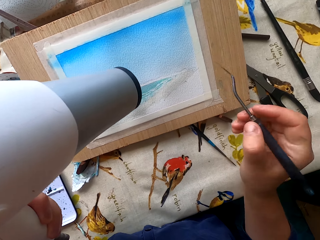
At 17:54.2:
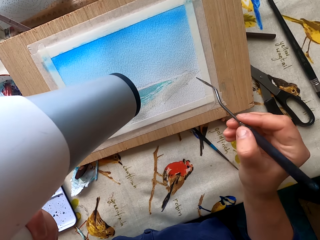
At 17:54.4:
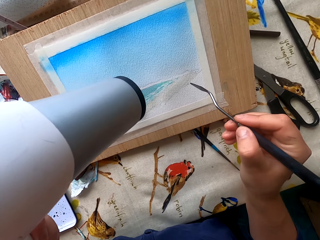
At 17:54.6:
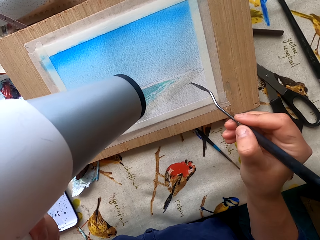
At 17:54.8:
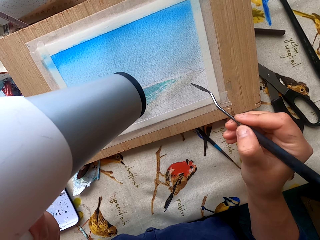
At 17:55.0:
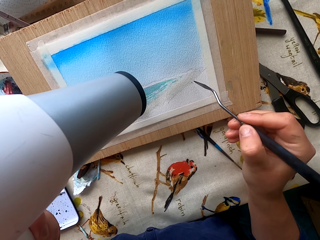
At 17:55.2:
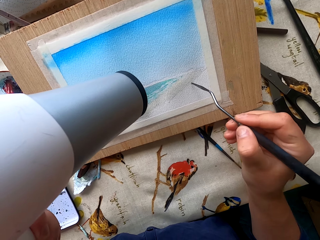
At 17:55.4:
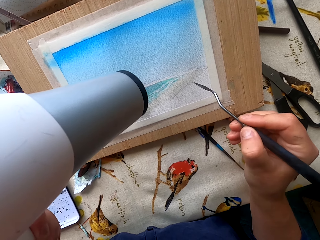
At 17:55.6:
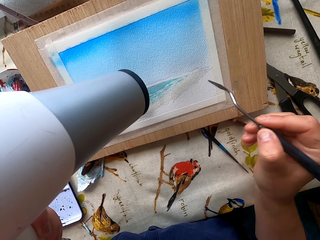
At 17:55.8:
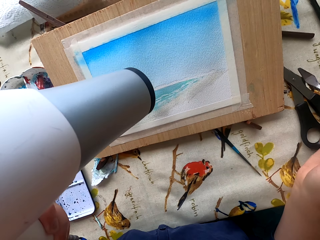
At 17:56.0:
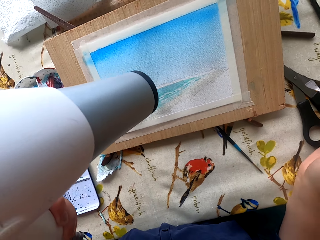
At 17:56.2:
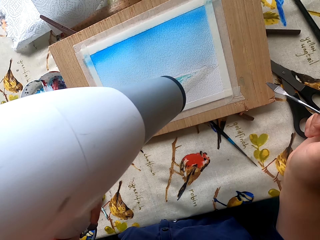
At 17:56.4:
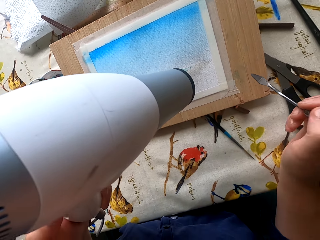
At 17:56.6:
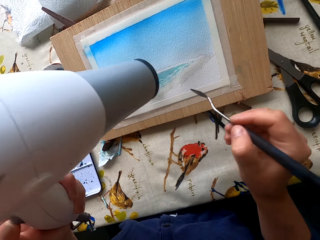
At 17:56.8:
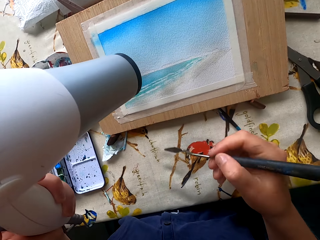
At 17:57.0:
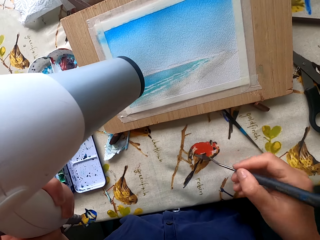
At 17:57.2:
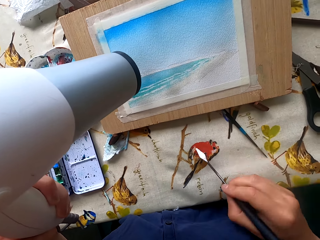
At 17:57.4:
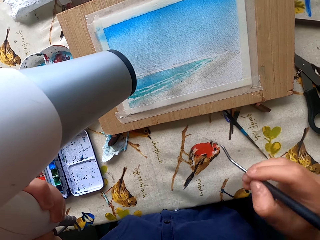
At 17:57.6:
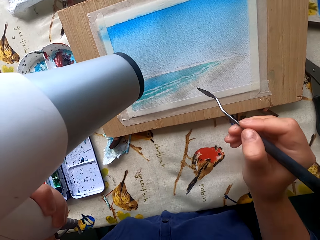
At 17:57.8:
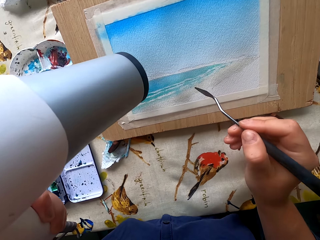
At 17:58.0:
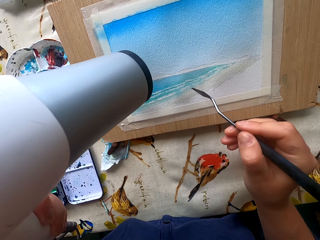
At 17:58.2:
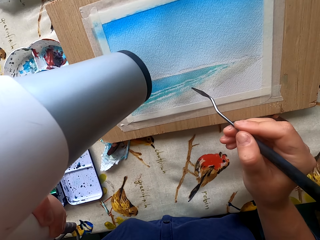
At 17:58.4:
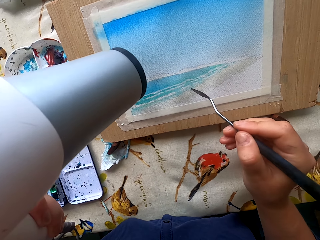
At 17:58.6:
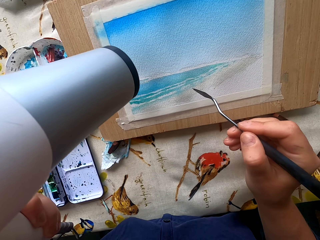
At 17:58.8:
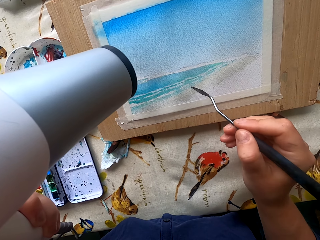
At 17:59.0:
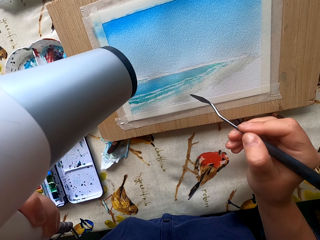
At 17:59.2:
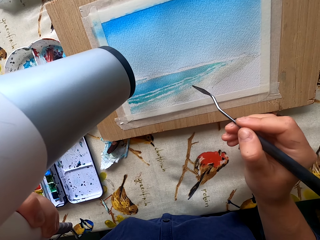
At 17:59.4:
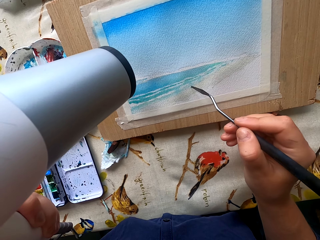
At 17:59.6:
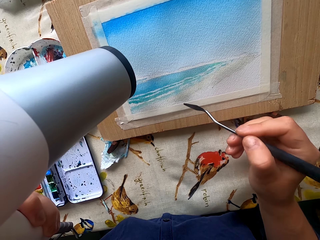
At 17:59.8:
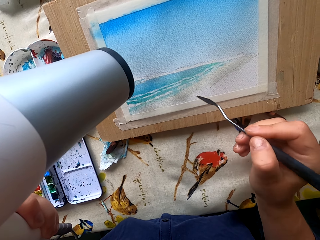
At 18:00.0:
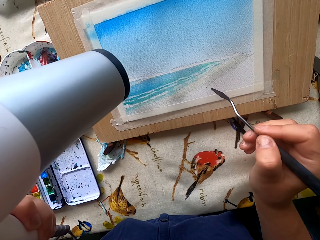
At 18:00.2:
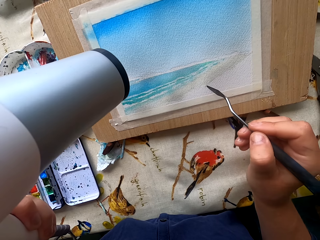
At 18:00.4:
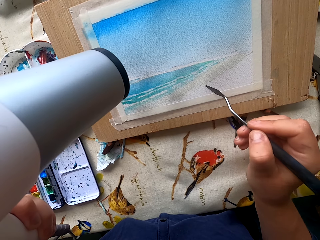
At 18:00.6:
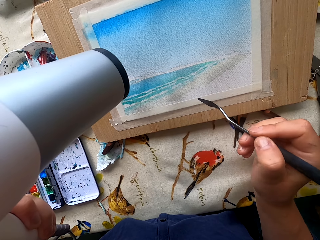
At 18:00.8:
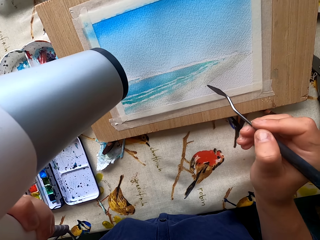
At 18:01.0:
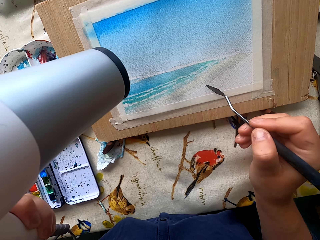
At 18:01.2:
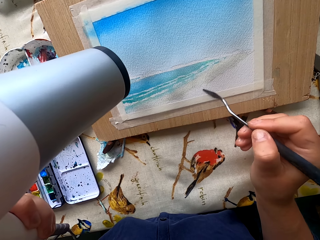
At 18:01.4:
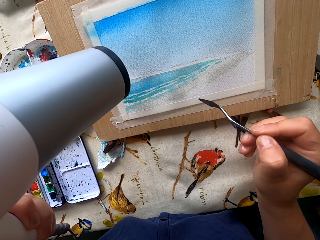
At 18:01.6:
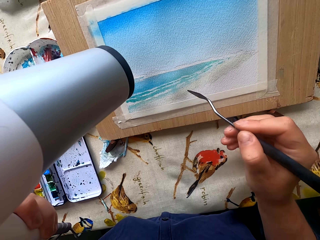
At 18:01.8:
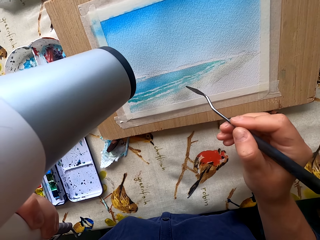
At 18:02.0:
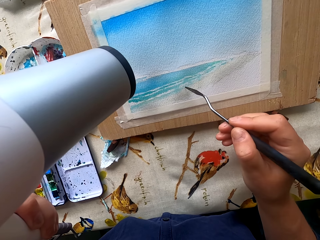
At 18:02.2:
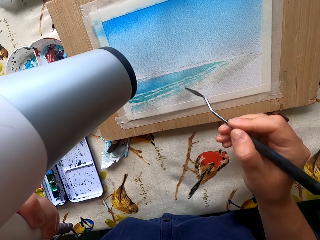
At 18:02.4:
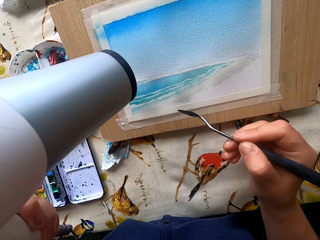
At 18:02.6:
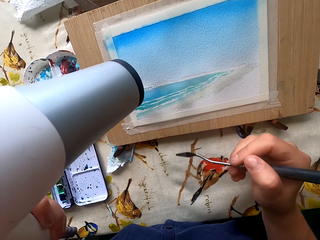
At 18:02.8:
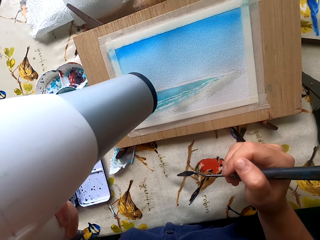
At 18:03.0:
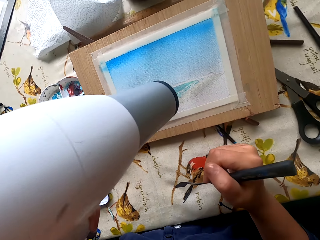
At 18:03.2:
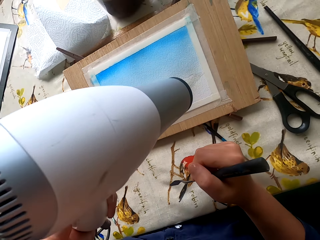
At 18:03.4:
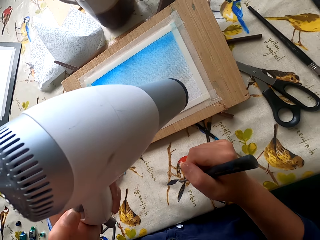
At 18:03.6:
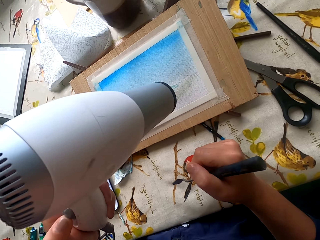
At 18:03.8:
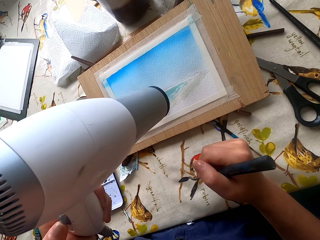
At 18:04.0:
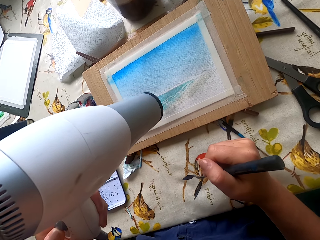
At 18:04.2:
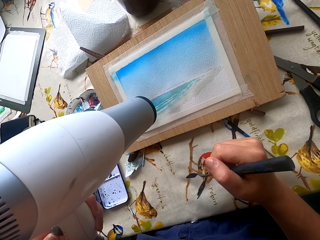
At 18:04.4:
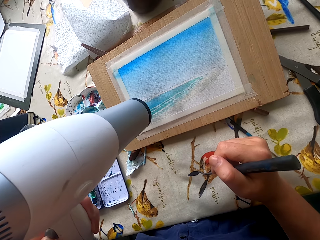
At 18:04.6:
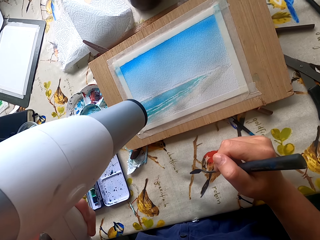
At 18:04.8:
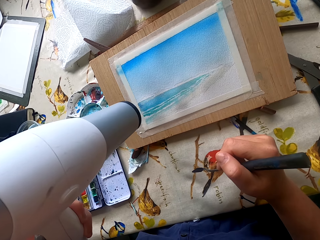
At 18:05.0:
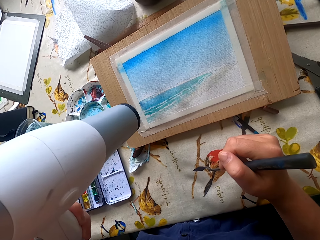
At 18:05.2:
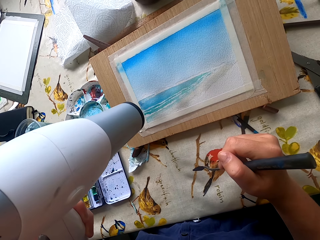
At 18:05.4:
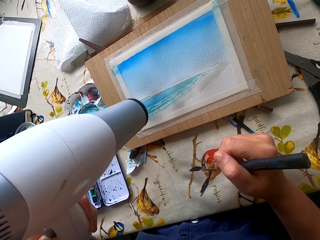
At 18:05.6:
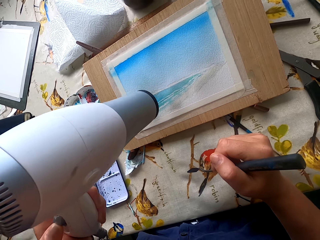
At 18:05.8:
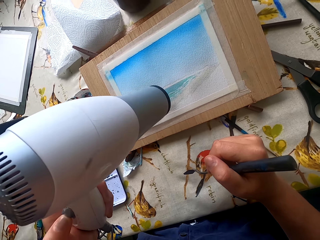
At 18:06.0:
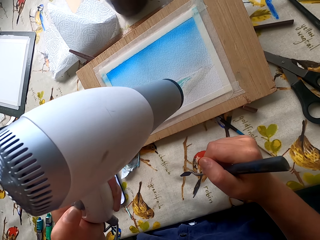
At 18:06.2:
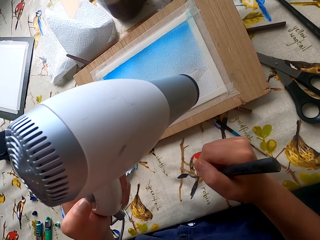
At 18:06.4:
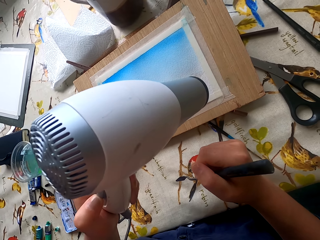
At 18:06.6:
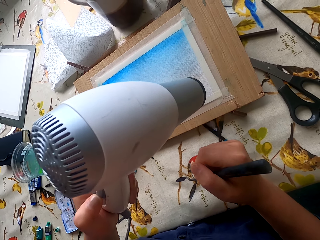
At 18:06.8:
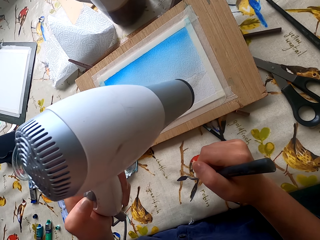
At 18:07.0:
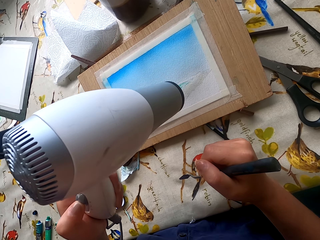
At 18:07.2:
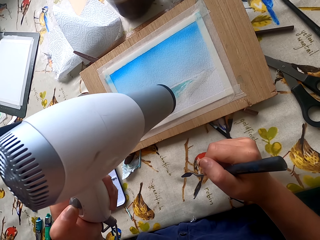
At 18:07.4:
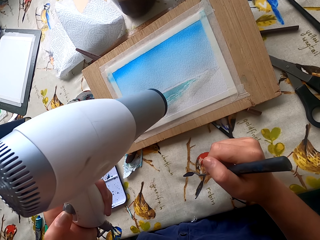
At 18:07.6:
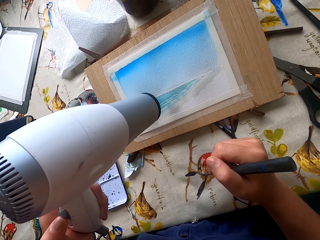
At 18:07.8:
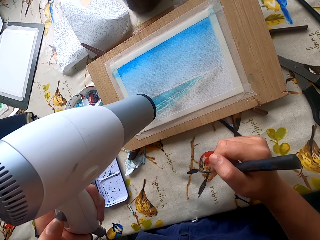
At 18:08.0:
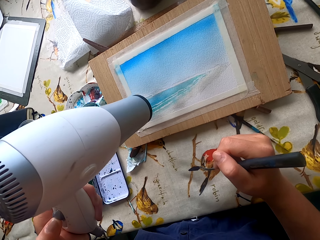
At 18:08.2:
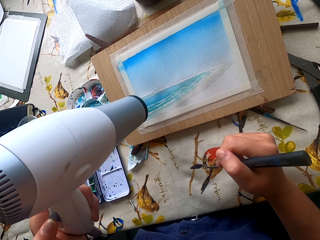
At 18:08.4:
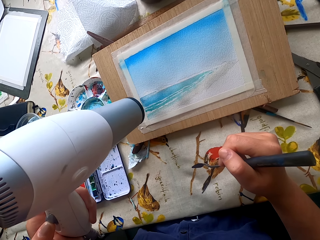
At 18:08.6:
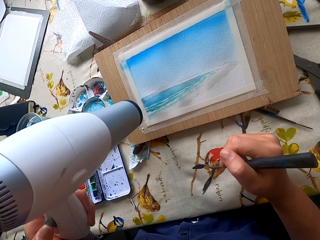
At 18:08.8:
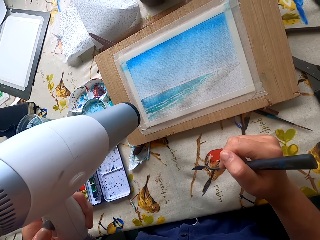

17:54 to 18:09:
The camera wearer places the paintbrush on the table. They paint the drawing paper. They dry the painting. They paint the drawing paper. They scrape the painting. They dry the painting.

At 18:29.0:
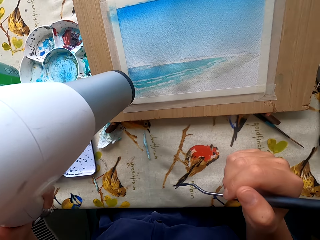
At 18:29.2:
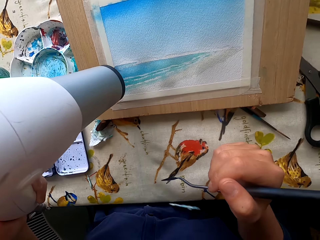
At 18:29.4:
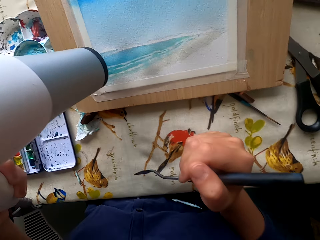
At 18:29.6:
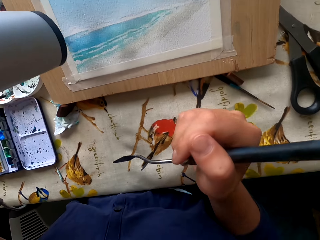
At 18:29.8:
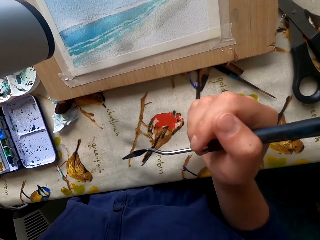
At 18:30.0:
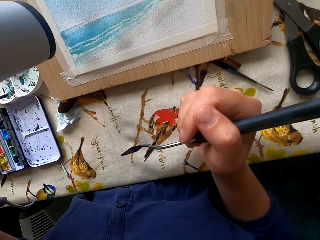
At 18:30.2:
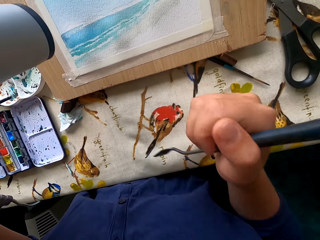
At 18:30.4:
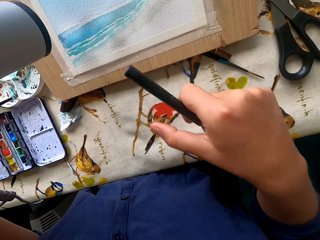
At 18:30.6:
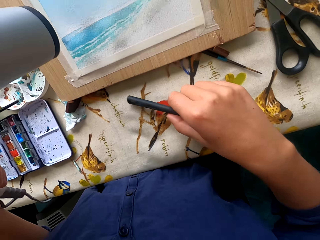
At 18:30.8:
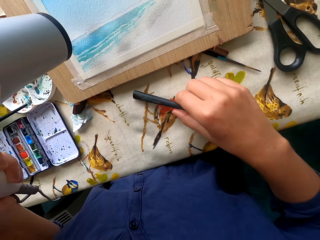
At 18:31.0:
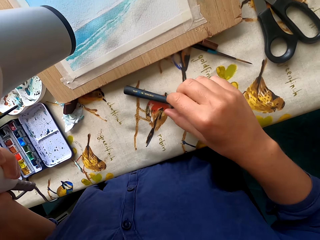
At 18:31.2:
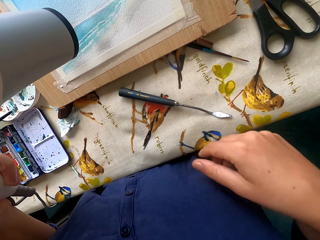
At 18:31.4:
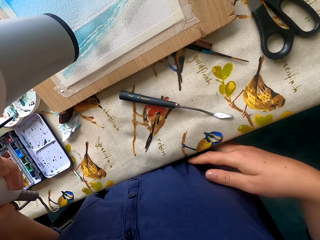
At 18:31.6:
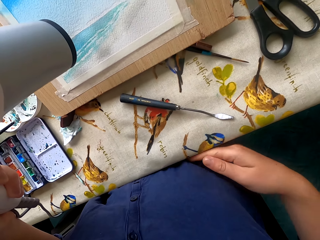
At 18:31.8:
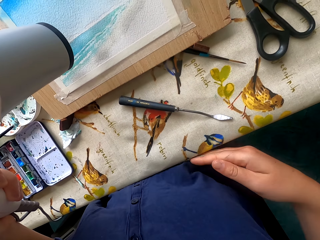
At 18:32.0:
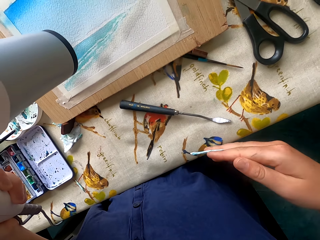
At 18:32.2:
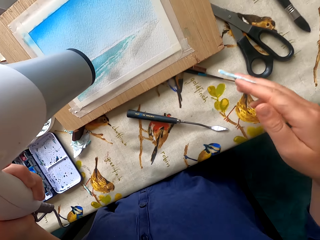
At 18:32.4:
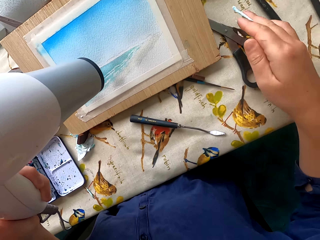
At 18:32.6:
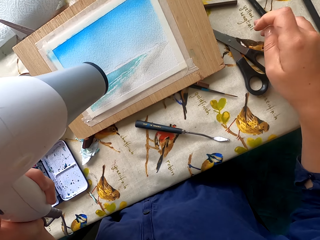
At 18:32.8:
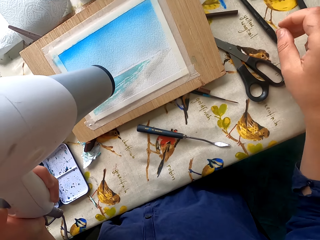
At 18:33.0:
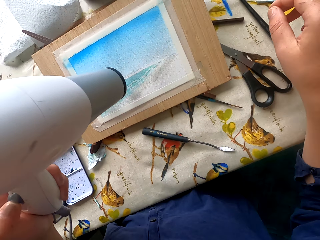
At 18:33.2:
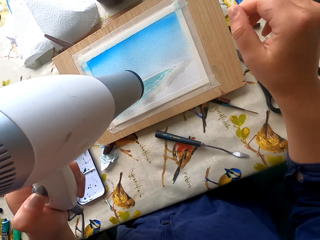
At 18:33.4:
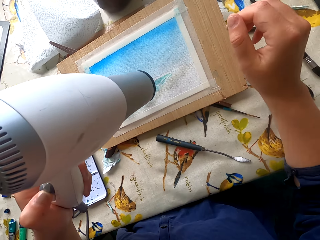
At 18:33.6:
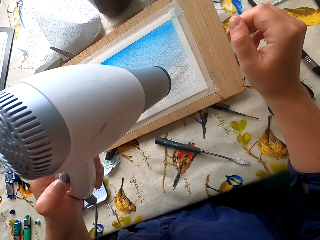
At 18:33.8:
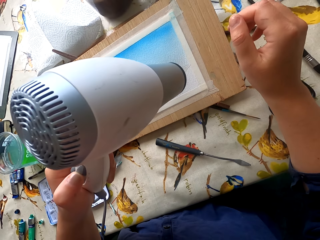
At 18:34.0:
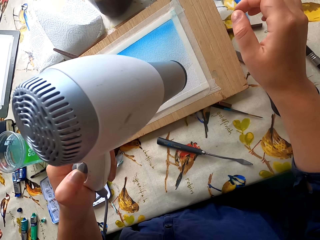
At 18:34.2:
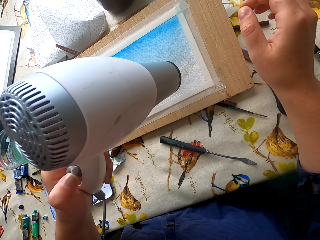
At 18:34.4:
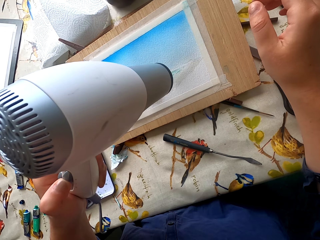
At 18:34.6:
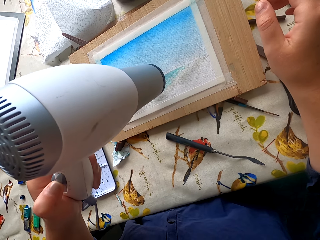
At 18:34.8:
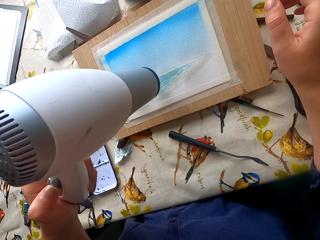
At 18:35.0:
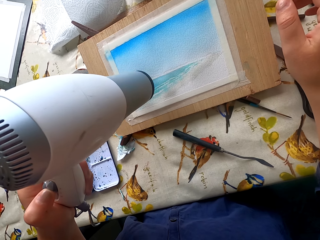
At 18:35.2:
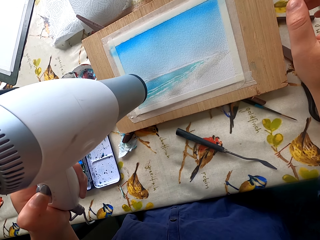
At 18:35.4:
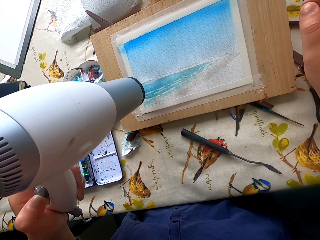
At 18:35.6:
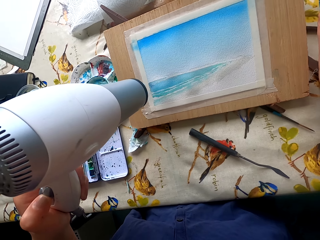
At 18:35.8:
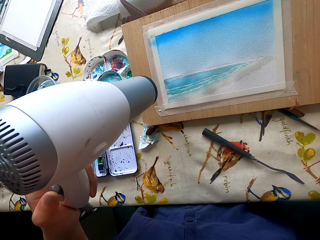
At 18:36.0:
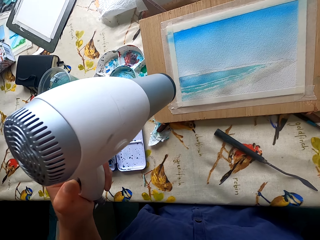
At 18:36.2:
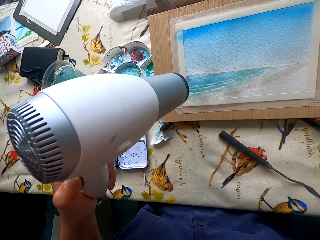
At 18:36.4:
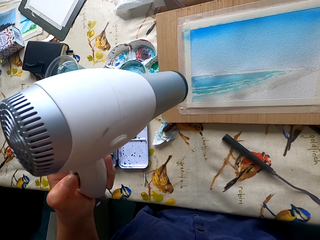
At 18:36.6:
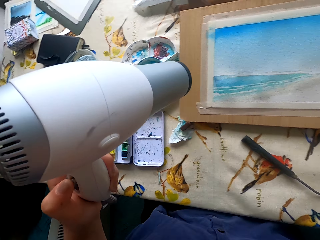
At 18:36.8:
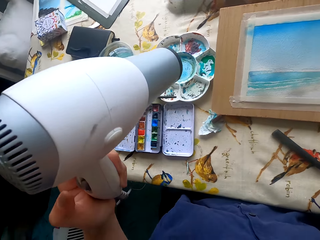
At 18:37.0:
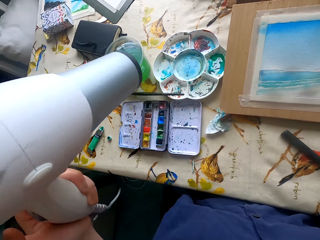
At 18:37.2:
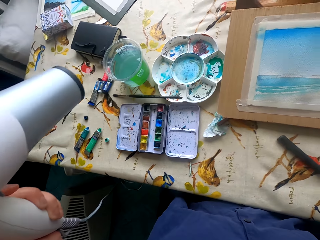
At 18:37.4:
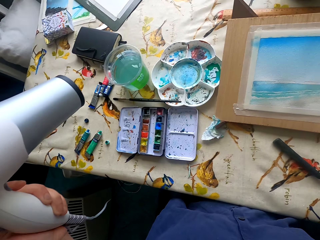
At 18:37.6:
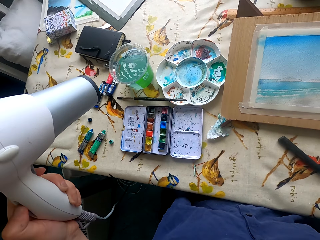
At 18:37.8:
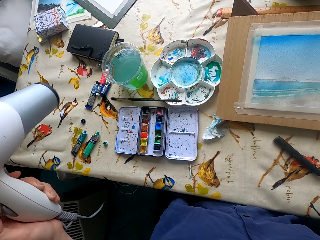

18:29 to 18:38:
The camera wearer places the painting scraper on the table. They pick up the paper from the cloth, place the paper on the table, and blow-dry the art.
